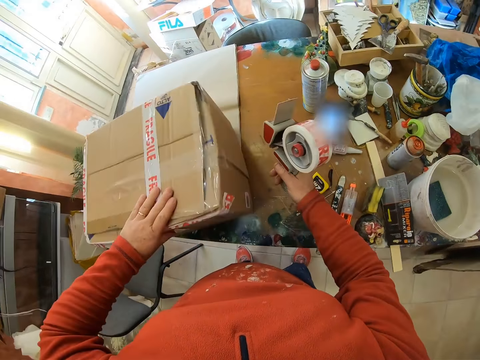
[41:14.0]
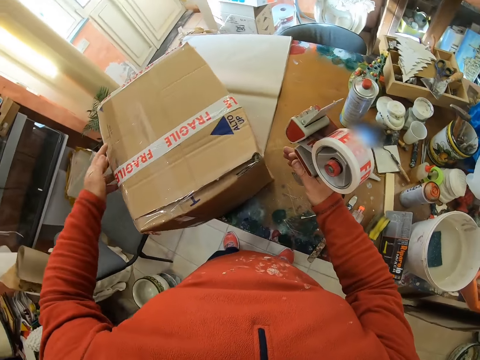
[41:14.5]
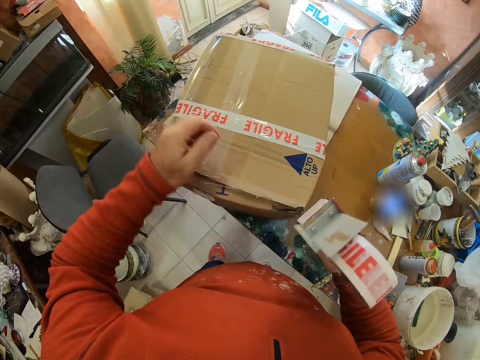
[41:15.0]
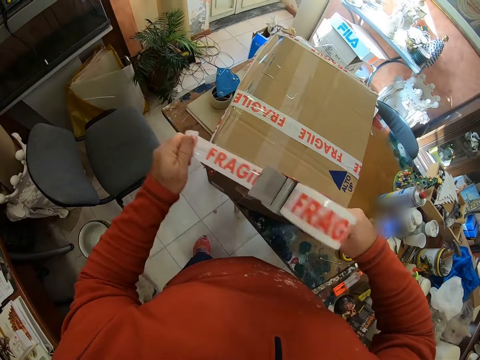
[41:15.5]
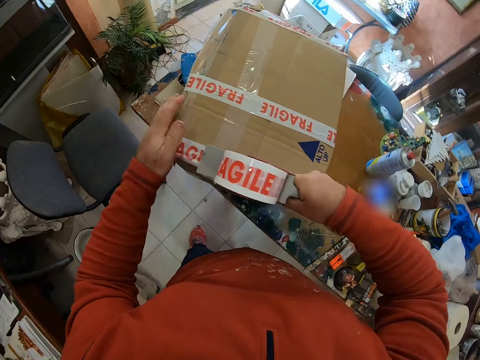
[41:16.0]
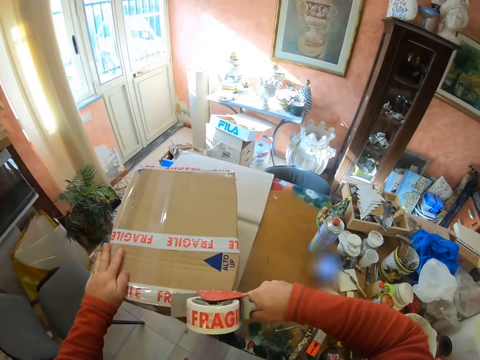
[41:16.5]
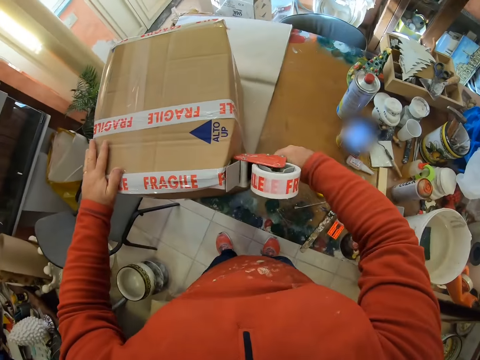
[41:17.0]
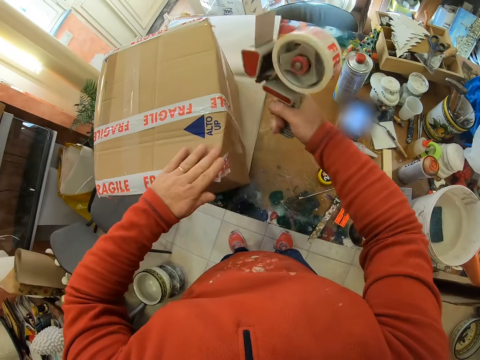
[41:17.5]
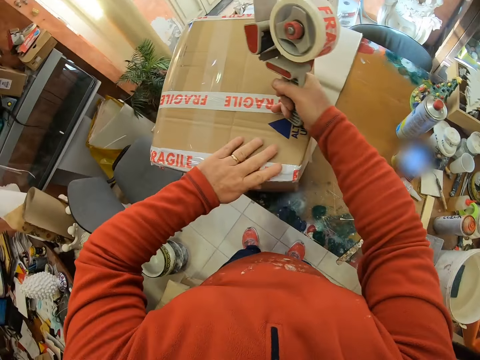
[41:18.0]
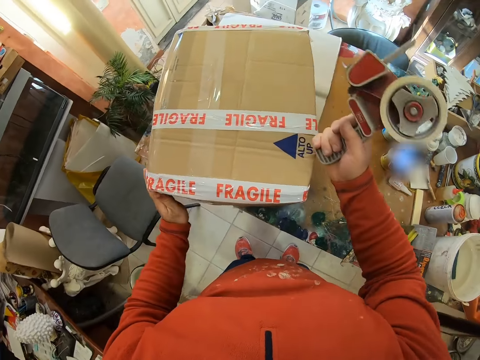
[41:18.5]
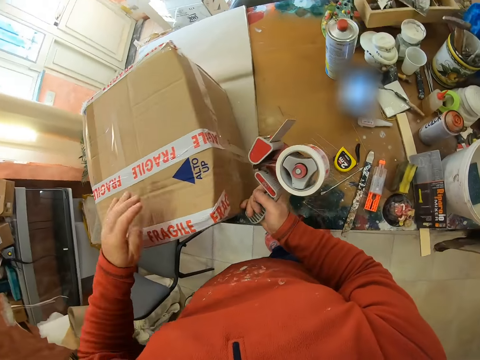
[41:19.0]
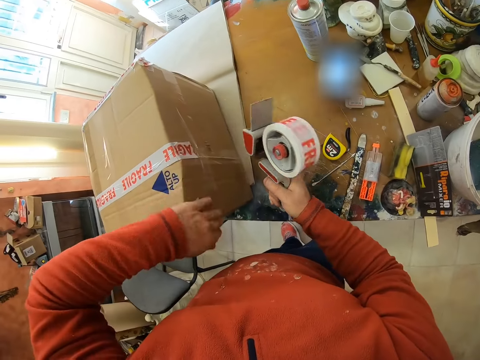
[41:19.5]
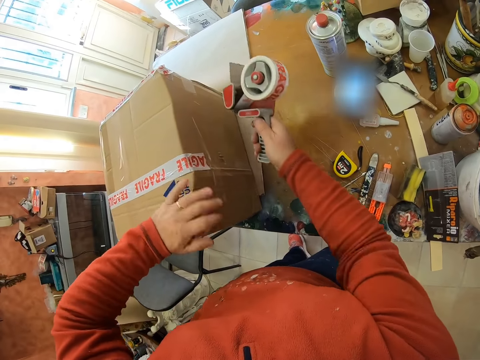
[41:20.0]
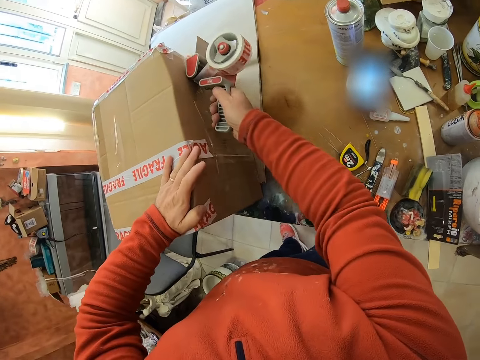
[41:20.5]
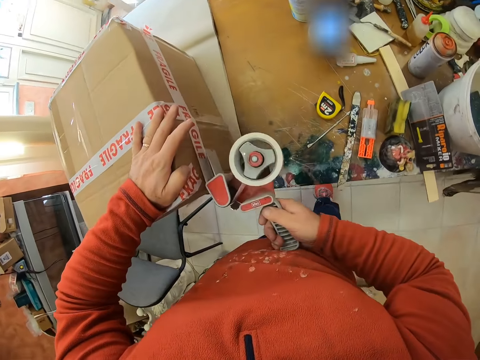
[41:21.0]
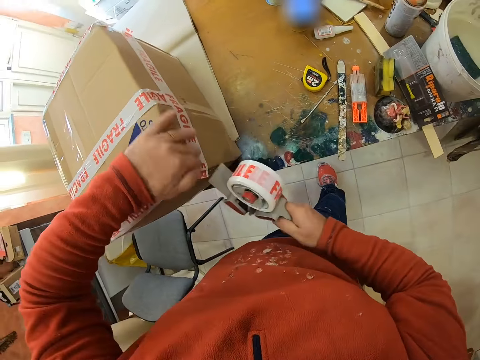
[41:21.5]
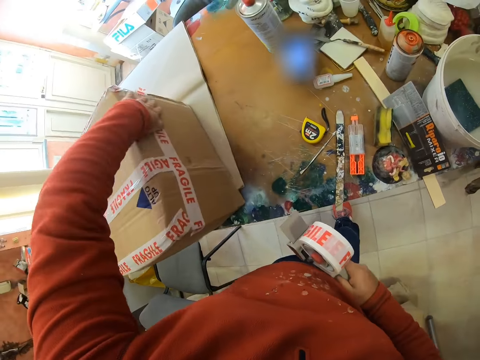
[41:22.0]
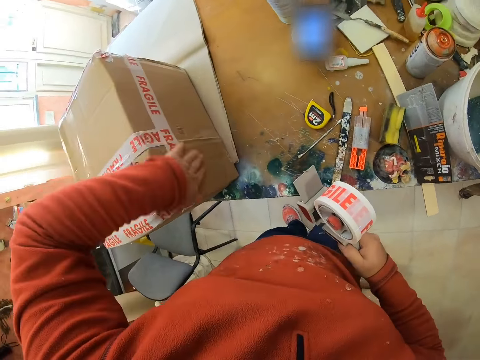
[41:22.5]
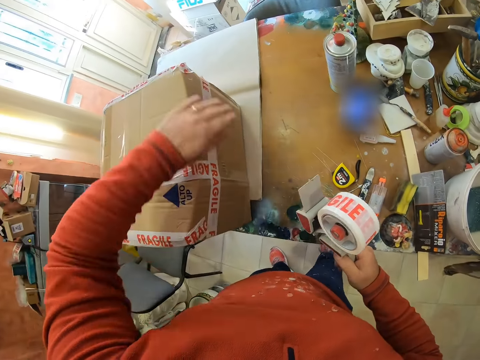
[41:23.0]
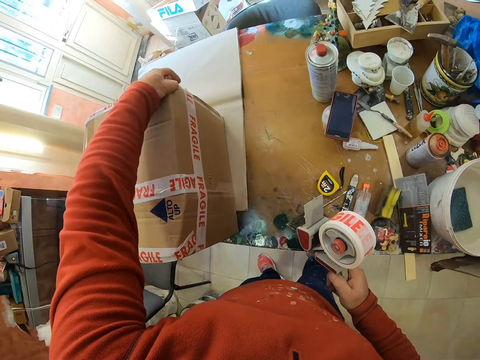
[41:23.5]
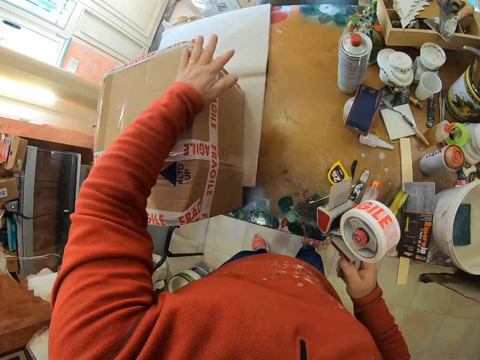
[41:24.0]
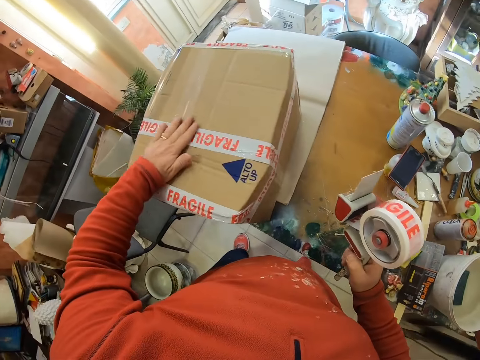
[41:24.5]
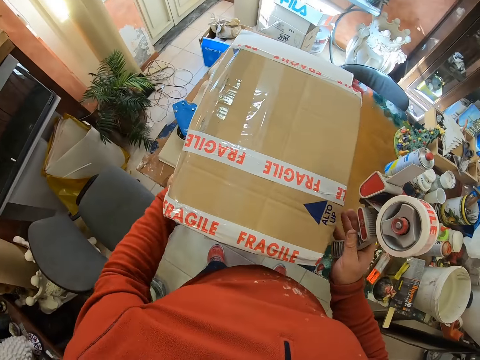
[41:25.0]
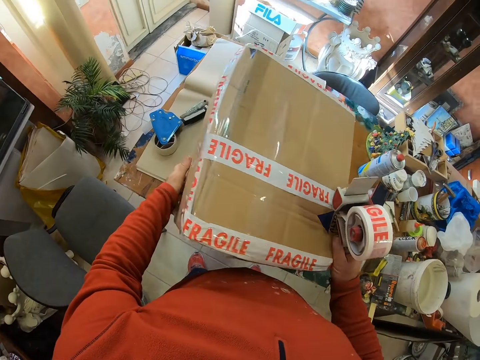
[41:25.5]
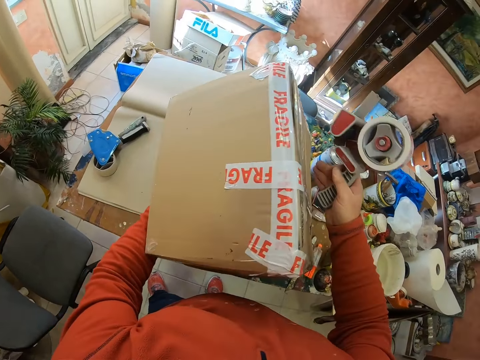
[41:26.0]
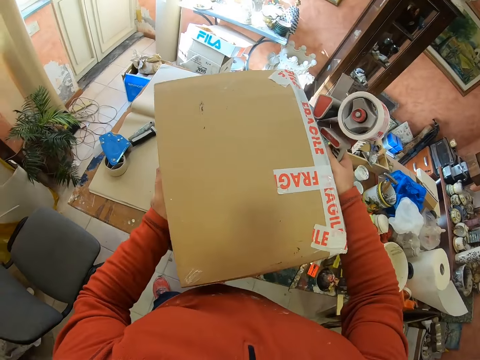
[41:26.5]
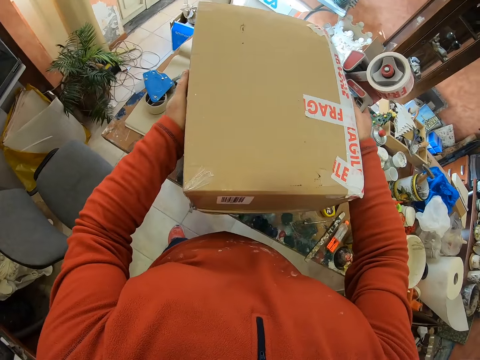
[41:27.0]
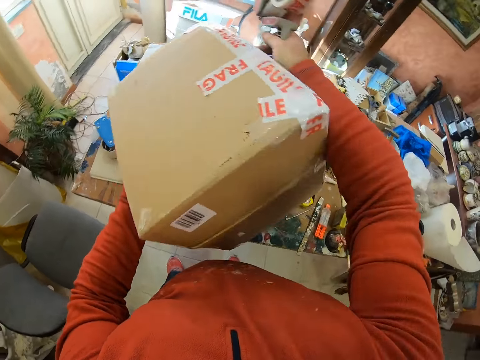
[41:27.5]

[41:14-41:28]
The camera wearer turns the box. They pull the sellotape. They attach the box with the sellotape. They touch over the box. They wrap the sellotape over the box. They touch over the sellotape. They turn the box.

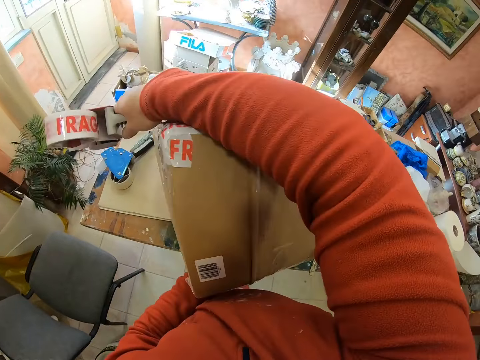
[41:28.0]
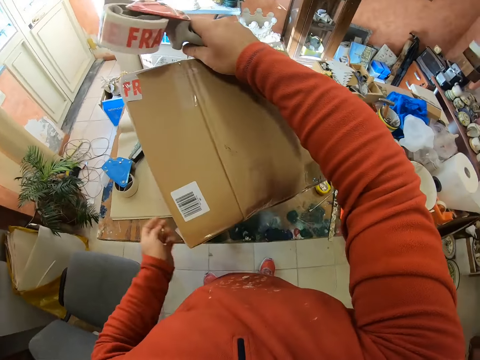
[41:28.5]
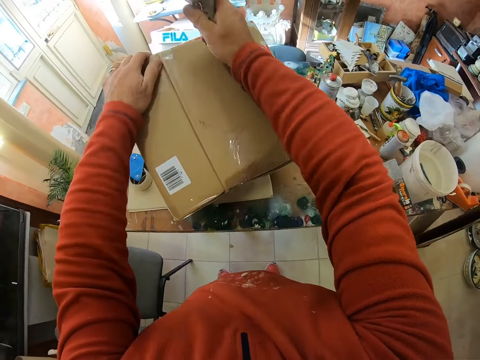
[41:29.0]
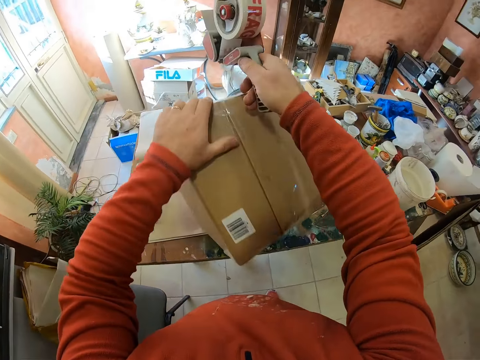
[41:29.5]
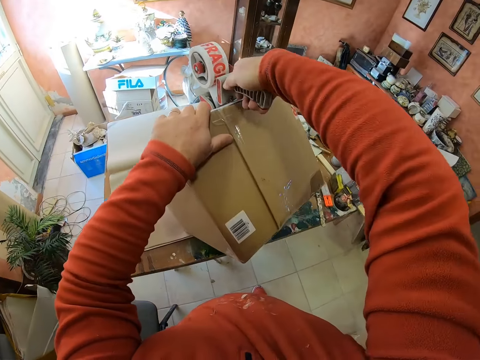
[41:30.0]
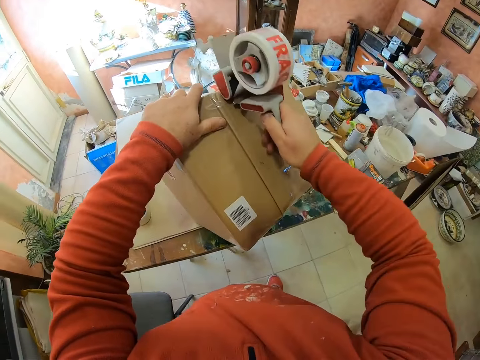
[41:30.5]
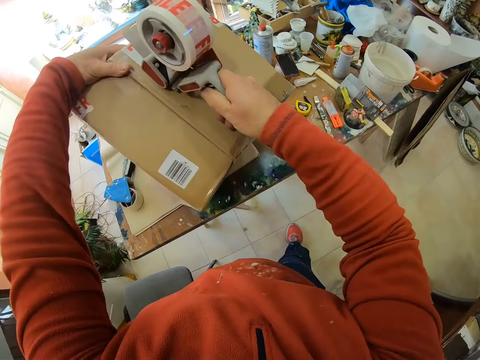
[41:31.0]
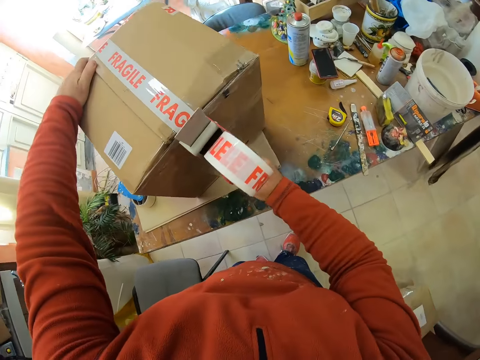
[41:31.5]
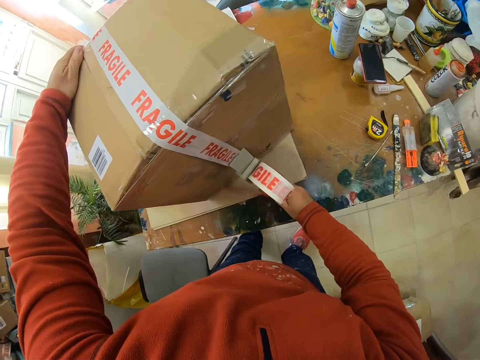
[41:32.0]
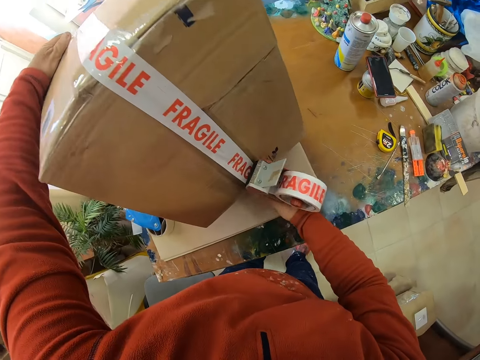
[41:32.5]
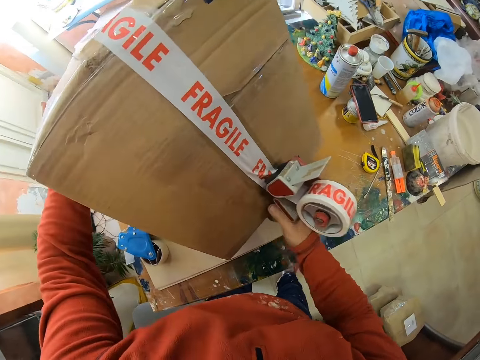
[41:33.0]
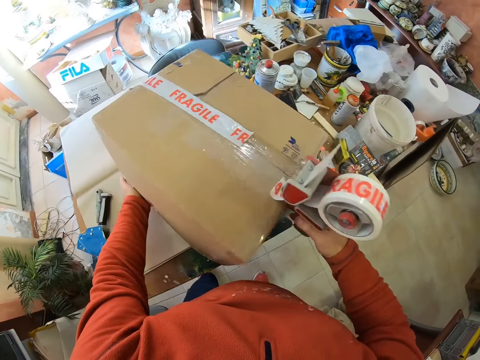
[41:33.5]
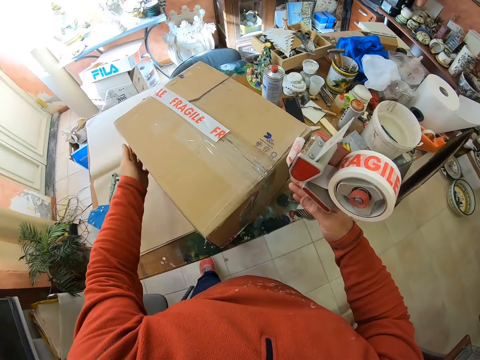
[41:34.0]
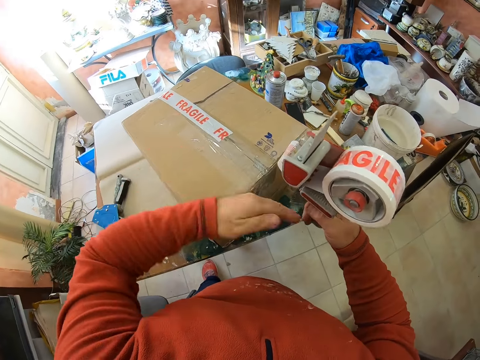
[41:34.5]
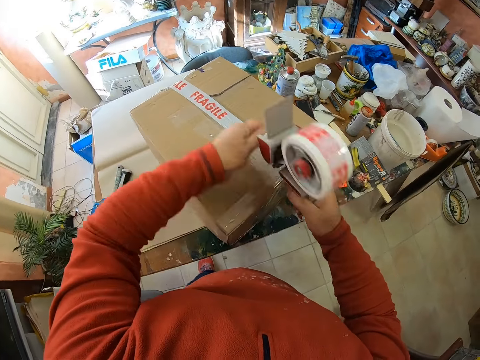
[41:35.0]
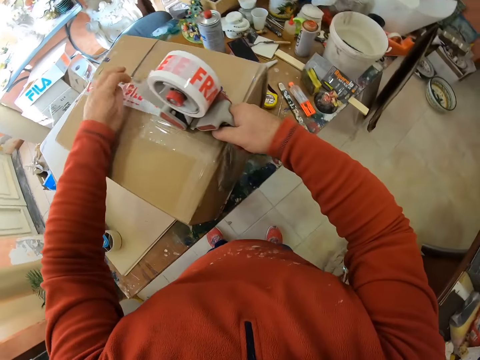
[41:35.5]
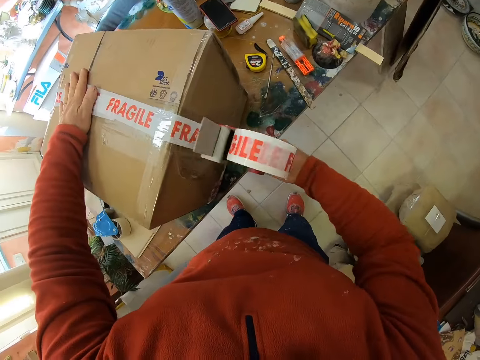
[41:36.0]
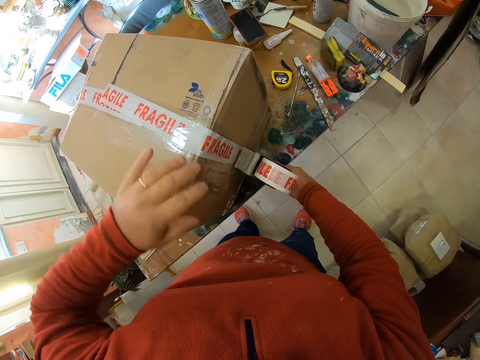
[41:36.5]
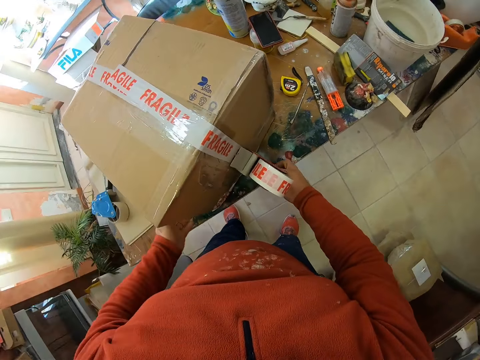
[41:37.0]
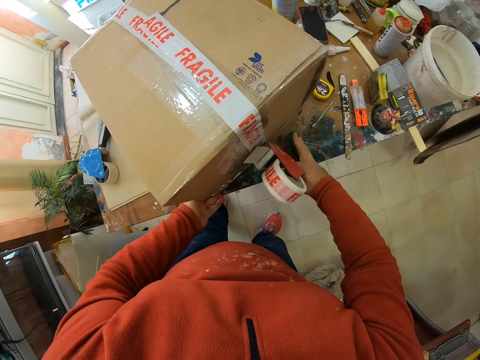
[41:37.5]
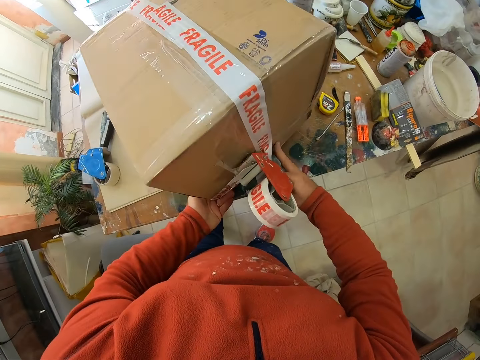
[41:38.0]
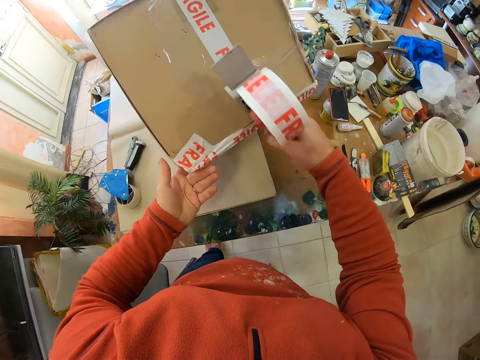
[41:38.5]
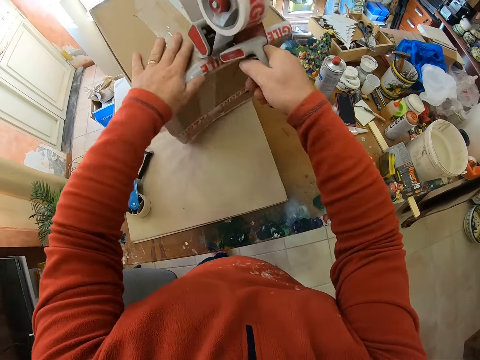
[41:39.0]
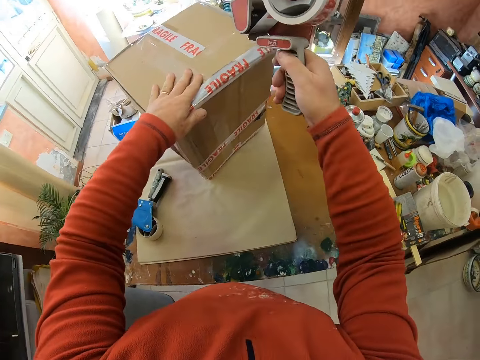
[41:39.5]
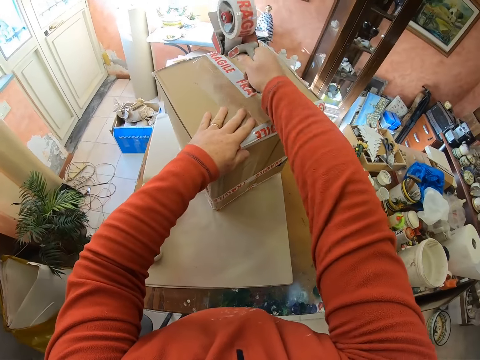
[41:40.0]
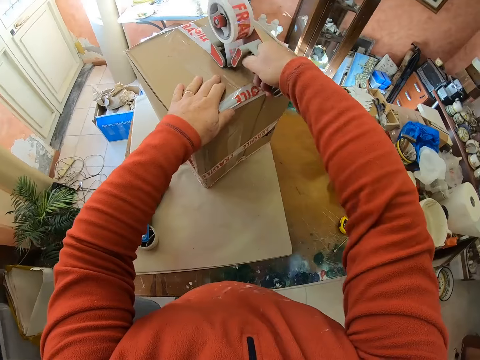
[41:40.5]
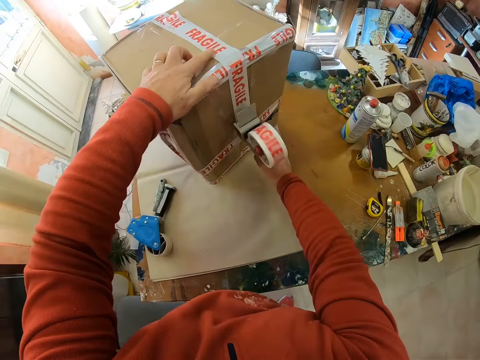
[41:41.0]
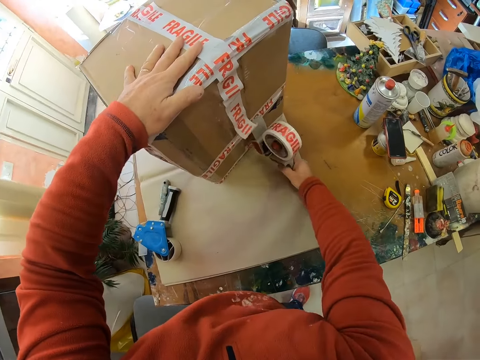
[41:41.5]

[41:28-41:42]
The camera wearer attaches the box with the sellotape. They turn the box. They attach the box with the sellotape. They turn the box. They wrap the box with the sellotape.
